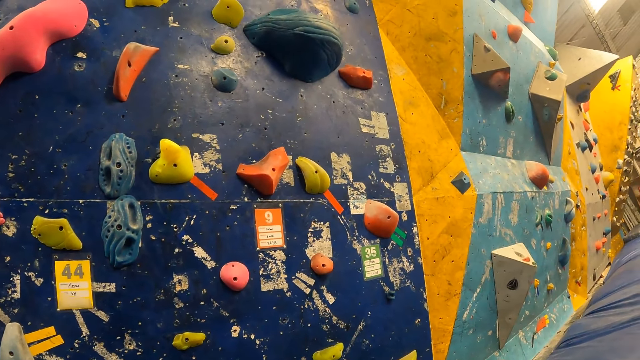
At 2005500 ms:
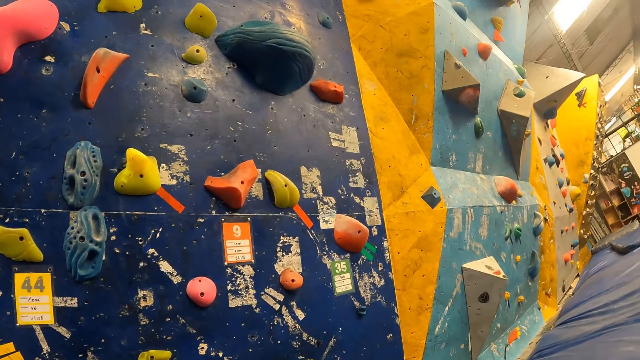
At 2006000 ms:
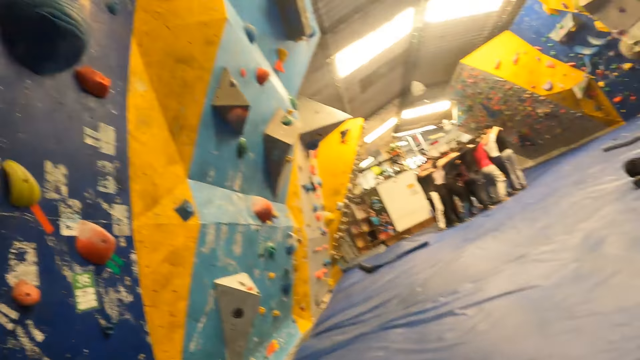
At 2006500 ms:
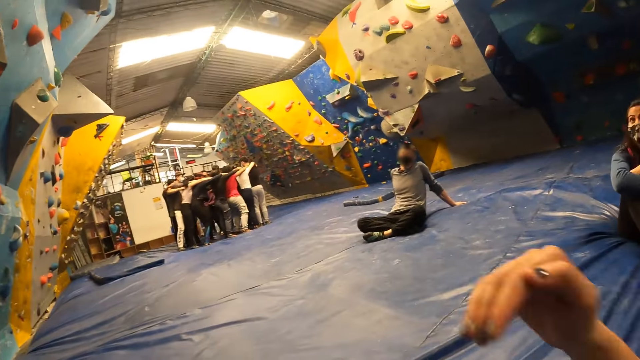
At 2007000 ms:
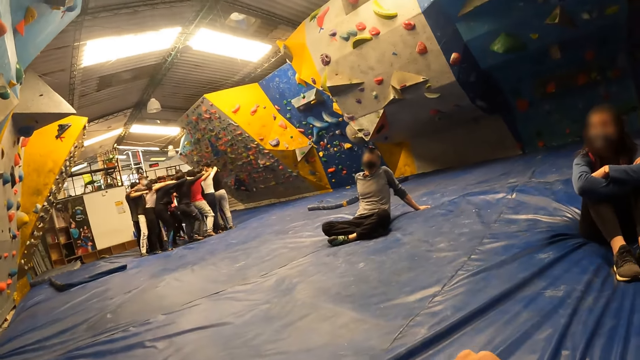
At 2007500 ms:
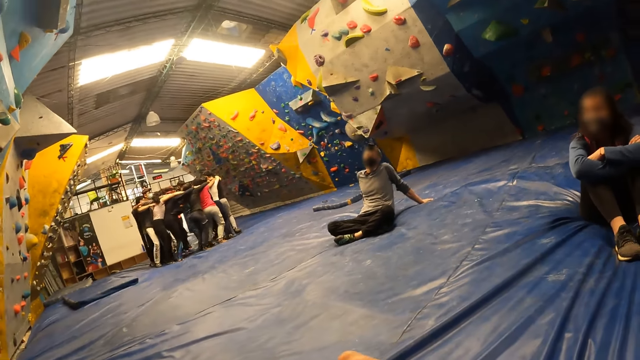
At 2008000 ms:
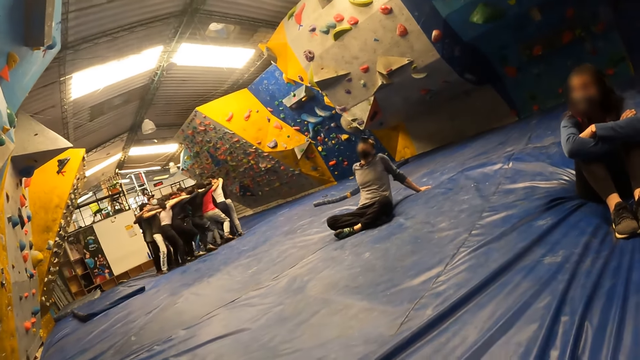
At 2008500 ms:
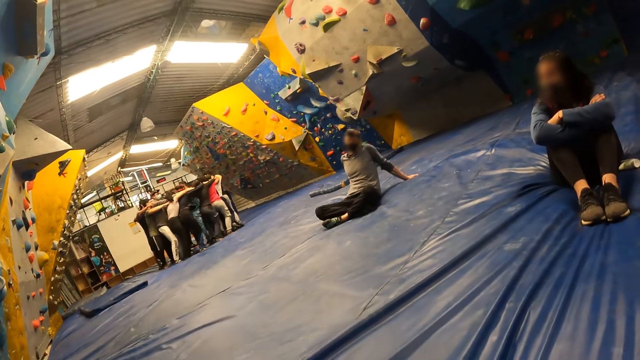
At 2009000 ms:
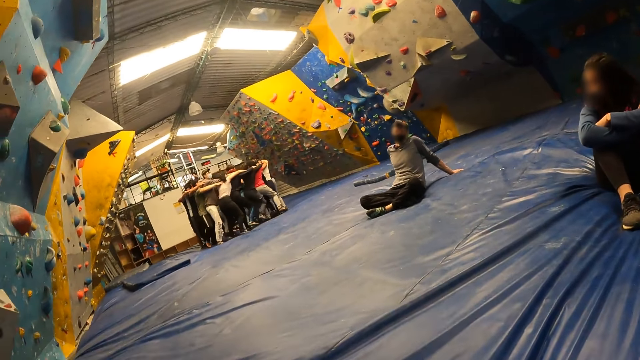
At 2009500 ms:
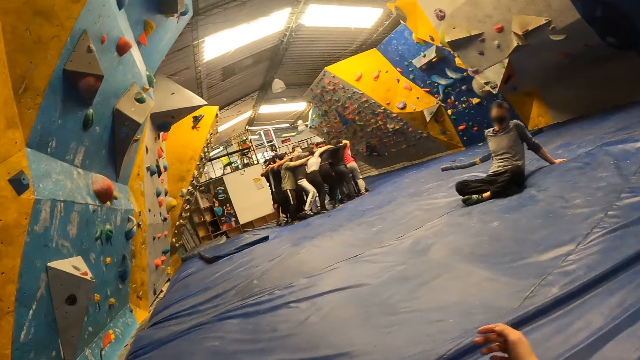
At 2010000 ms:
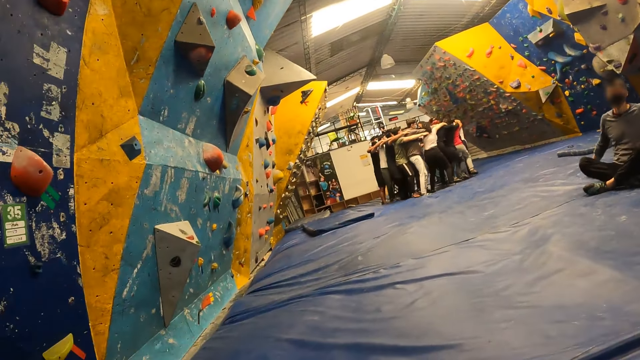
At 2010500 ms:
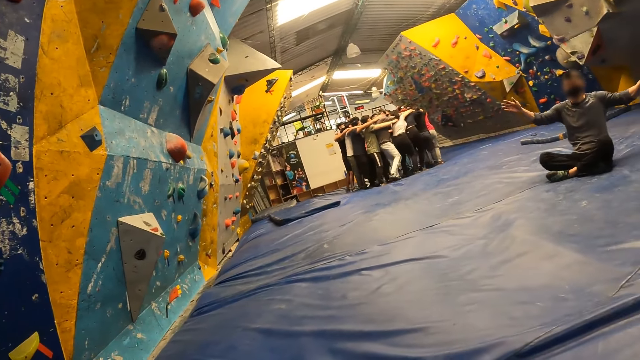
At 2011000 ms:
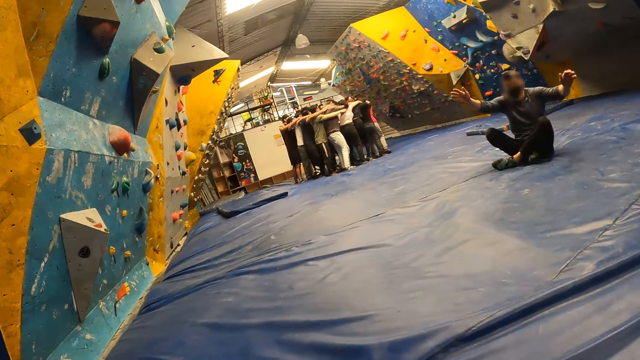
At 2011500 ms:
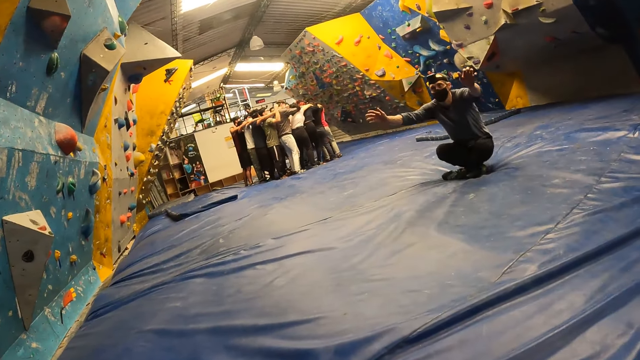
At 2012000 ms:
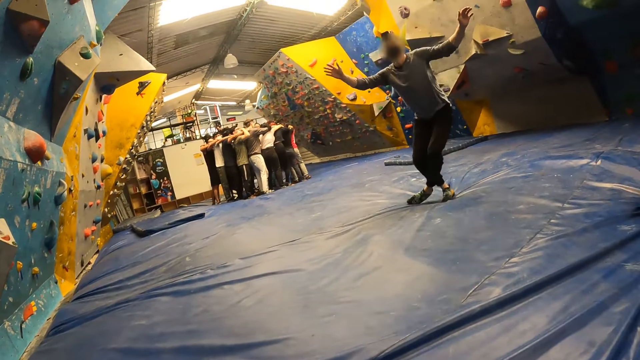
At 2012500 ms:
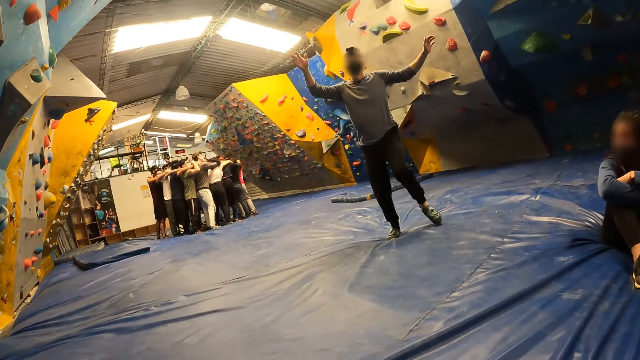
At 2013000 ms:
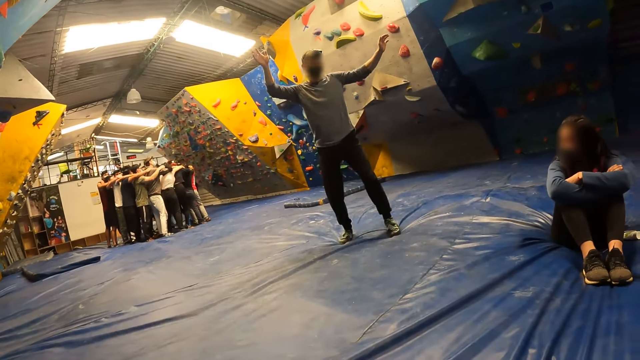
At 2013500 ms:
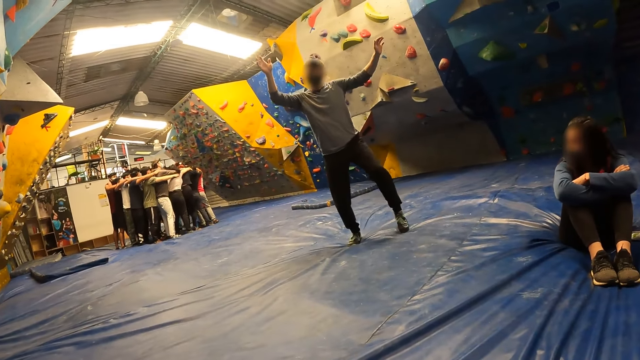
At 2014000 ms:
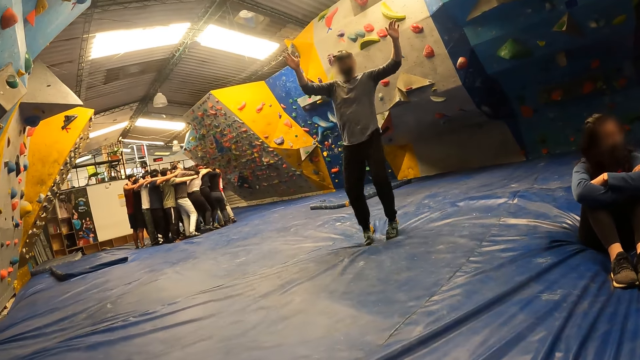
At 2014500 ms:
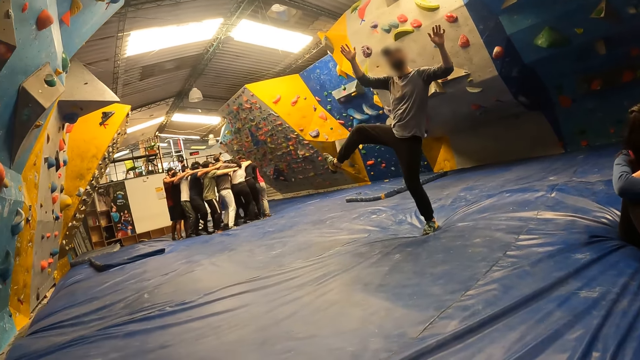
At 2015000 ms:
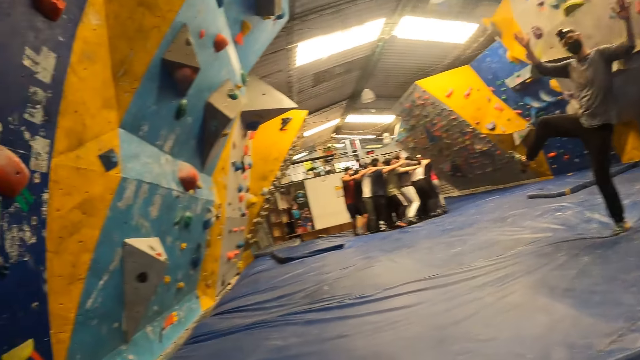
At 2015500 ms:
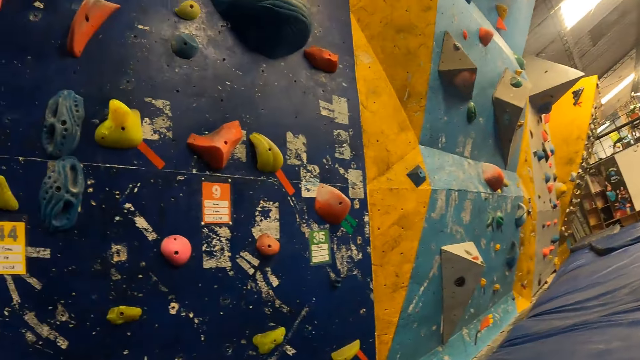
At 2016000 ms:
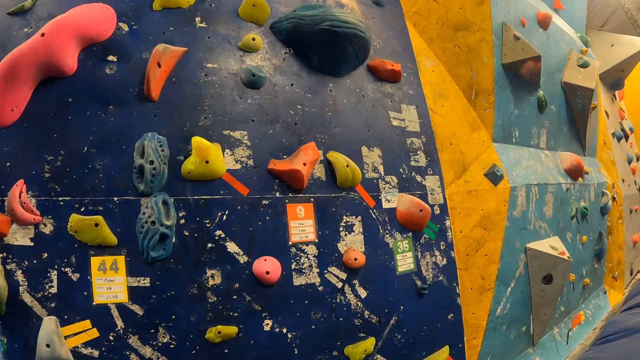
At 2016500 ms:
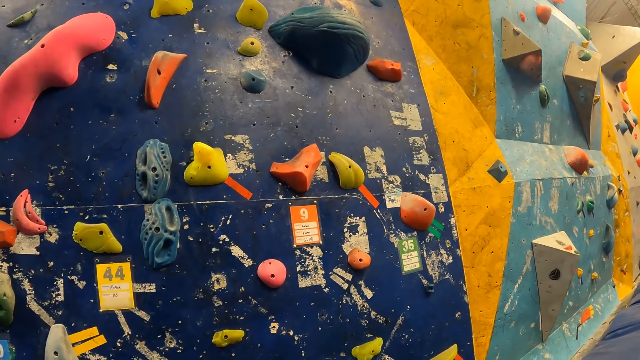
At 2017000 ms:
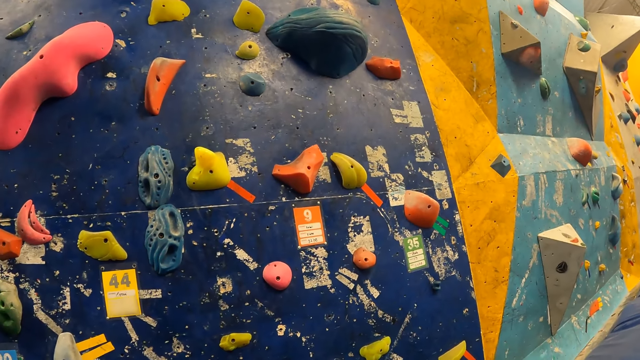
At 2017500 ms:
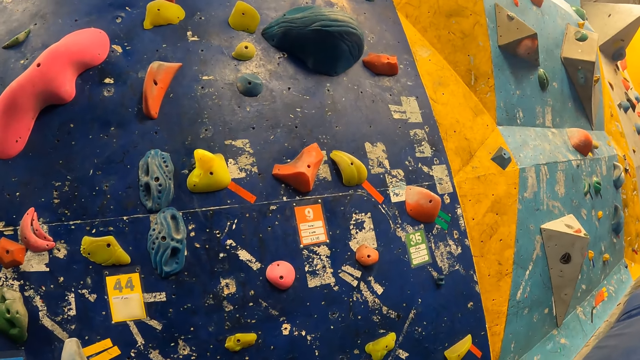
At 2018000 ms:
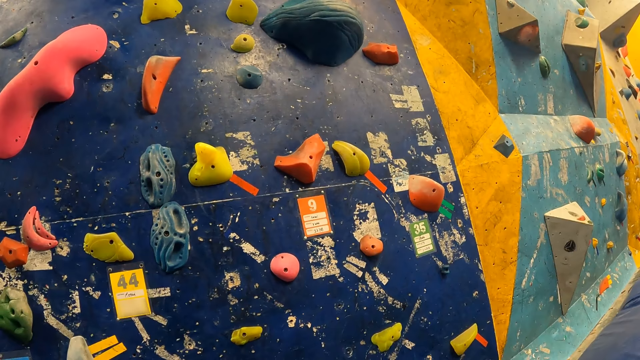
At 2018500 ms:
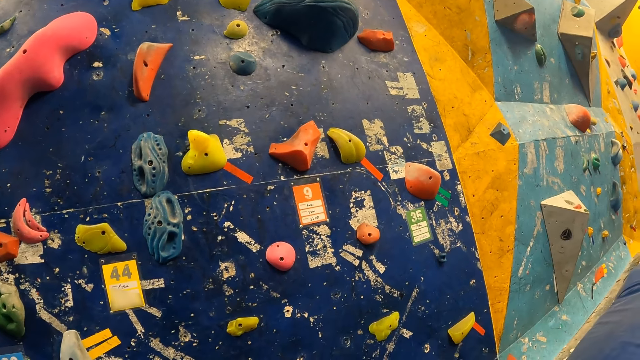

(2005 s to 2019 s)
The camera wearer interacts with a man. They swing their hand. The man raises both hands. The man stands to his feet. He demonstrates. The camera wearer looks around.

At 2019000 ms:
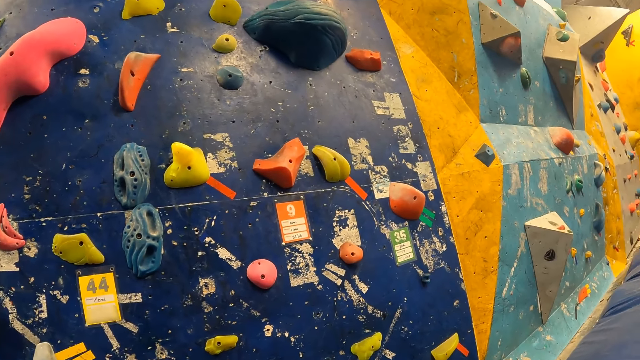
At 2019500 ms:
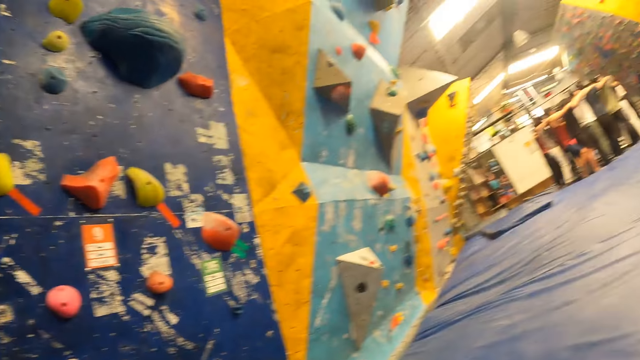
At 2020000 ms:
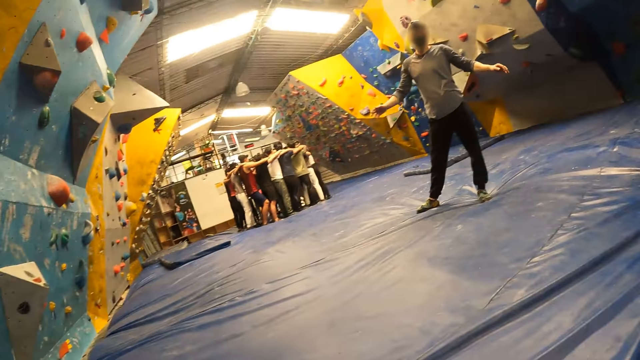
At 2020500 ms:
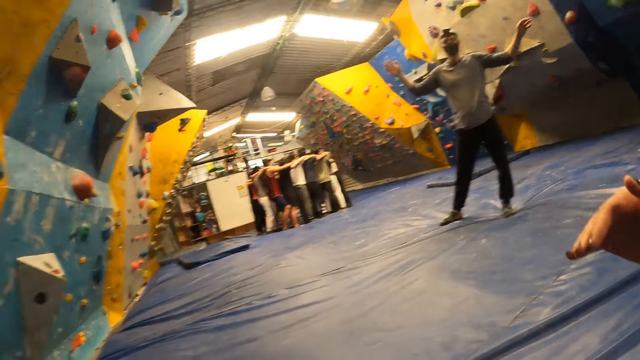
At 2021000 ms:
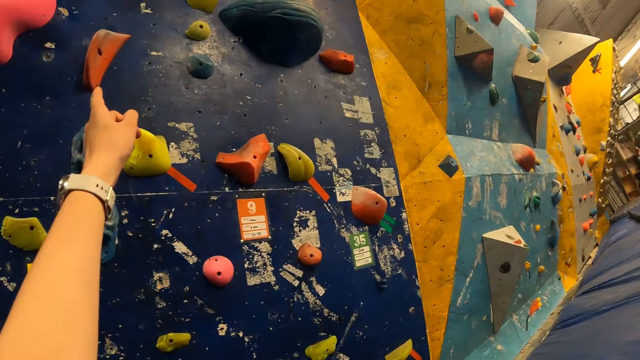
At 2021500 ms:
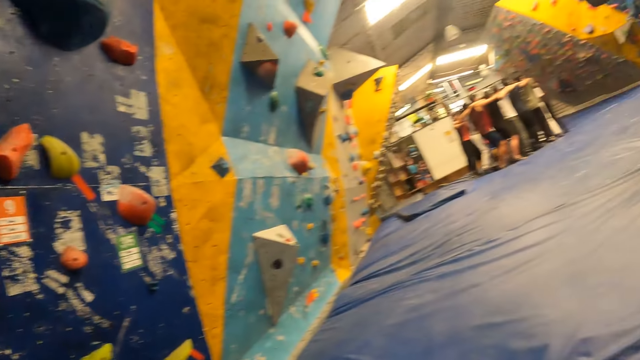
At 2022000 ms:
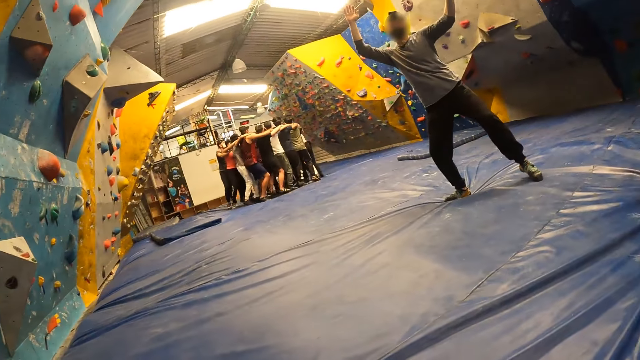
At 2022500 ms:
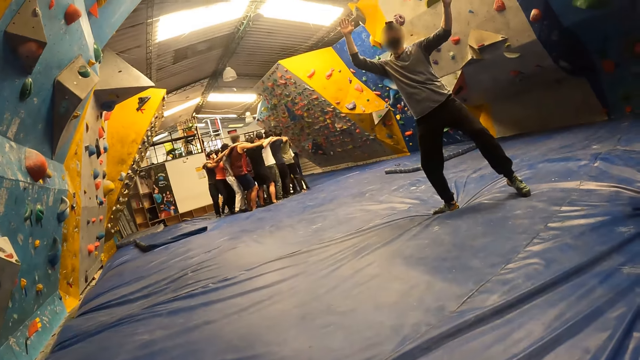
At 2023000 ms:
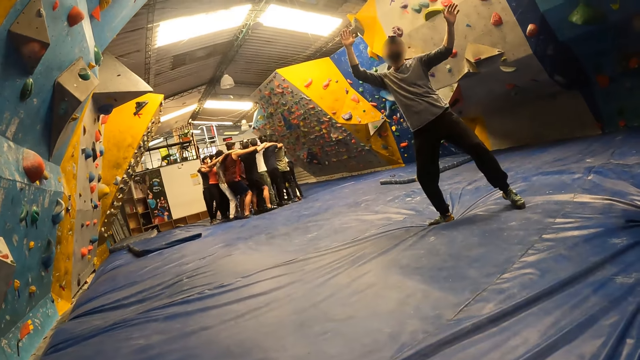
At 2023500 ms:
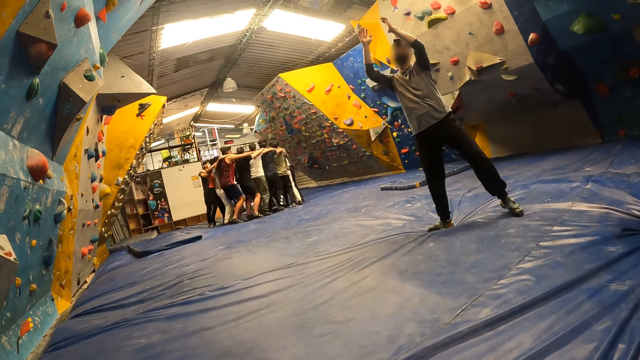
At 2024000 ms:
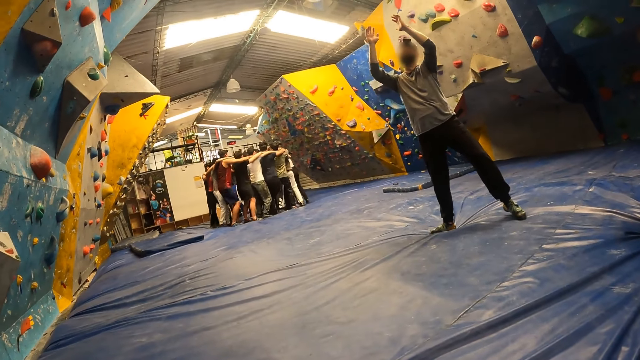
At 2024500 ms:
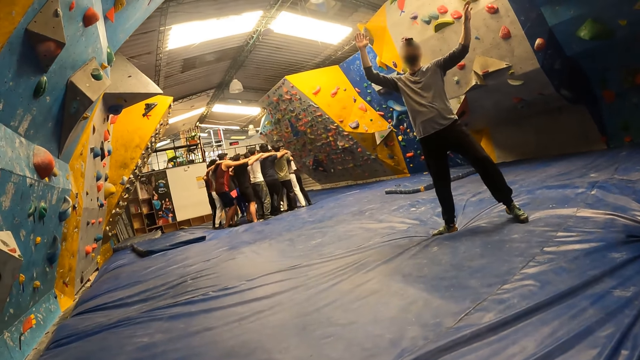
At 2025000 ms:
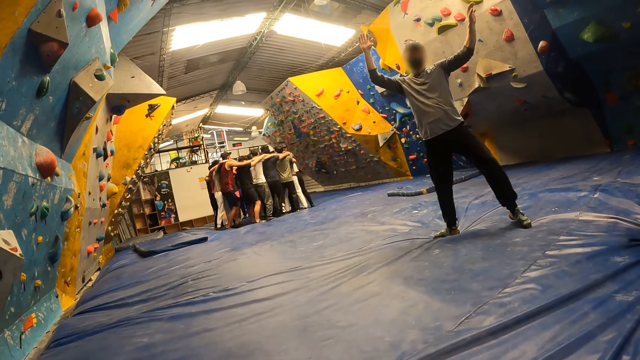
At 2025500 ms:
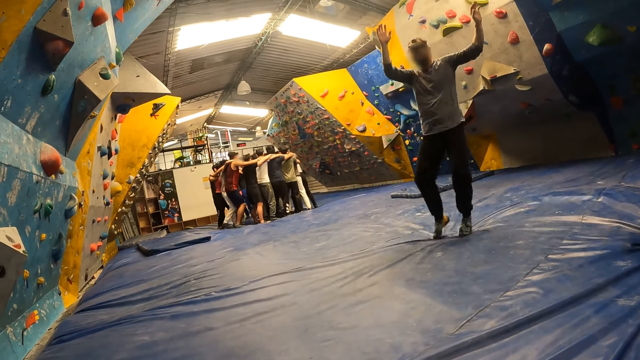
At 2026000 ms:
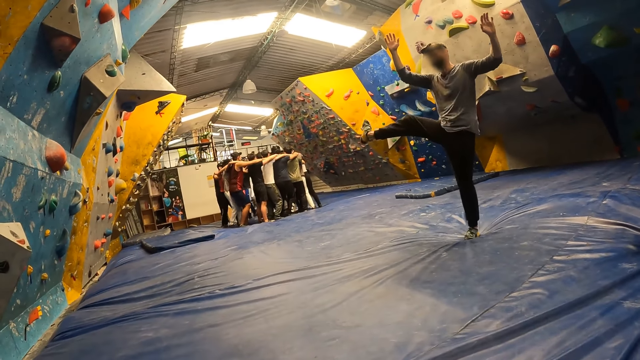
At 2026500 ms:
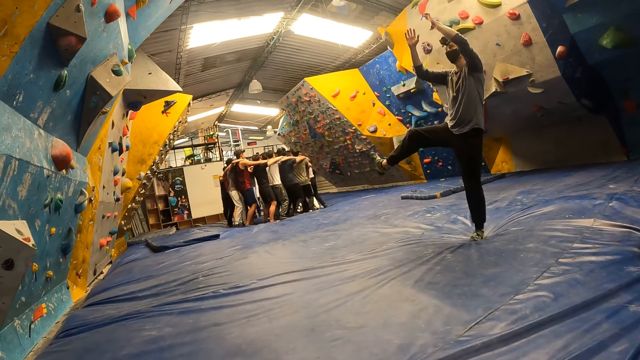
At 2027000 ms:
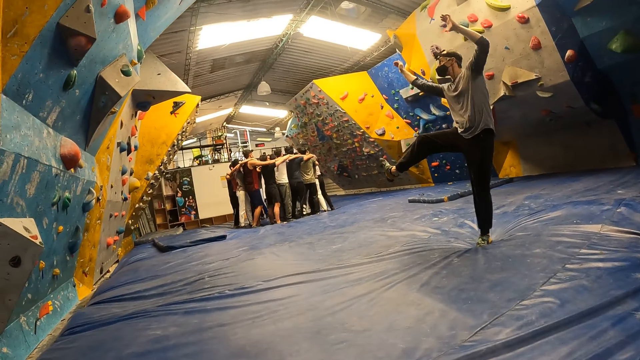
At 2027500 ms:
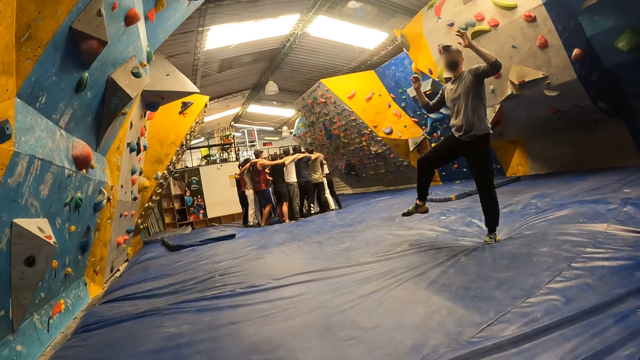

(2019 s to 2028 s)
The camera wearer raises their hand and points ahead. A man raises his hand. He demonstrates. The man raises his right leg.
